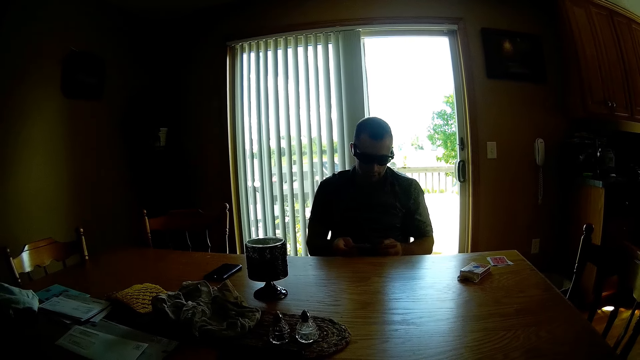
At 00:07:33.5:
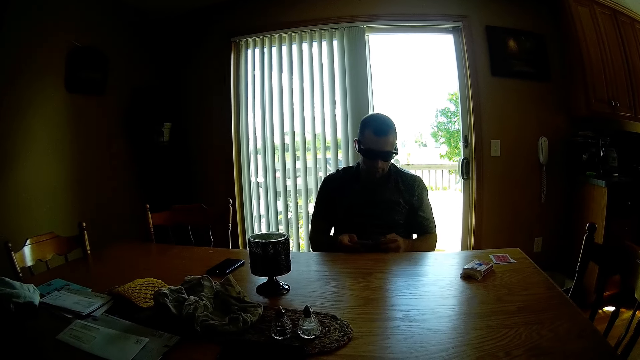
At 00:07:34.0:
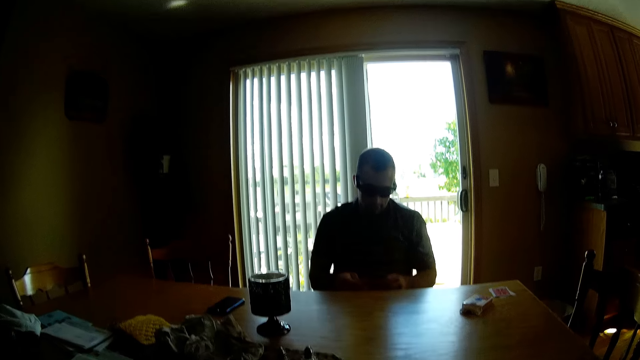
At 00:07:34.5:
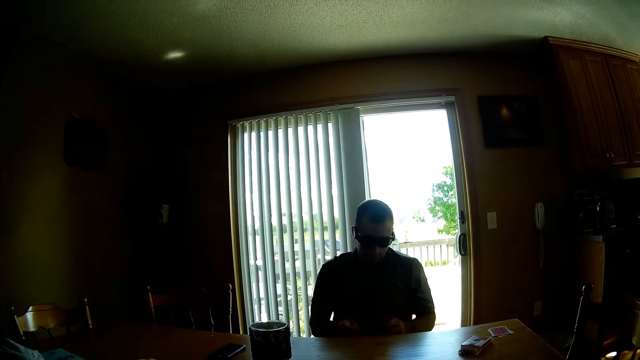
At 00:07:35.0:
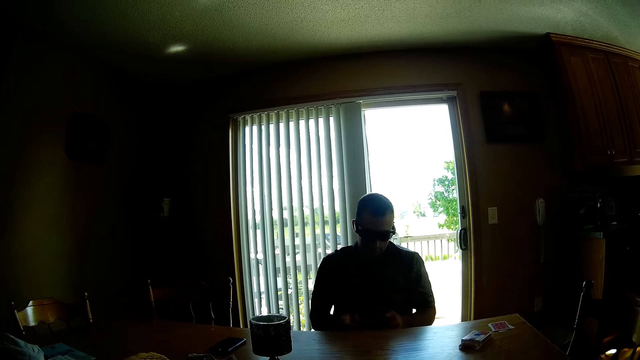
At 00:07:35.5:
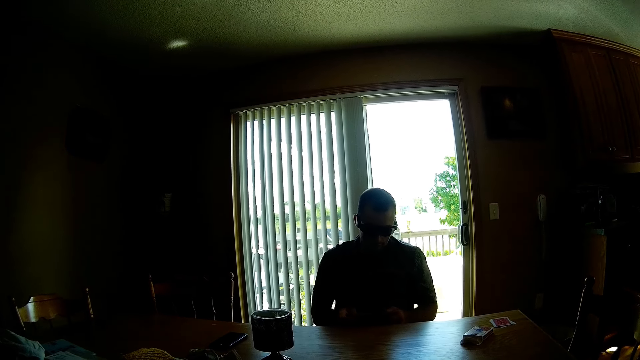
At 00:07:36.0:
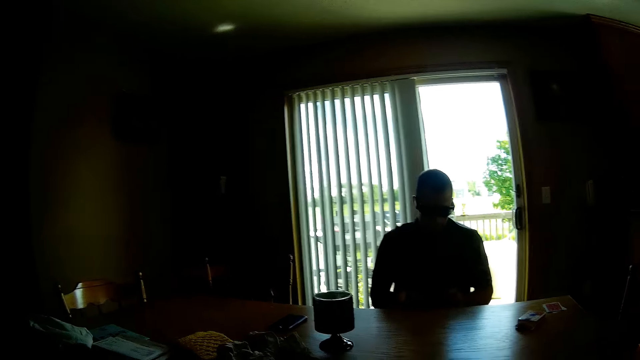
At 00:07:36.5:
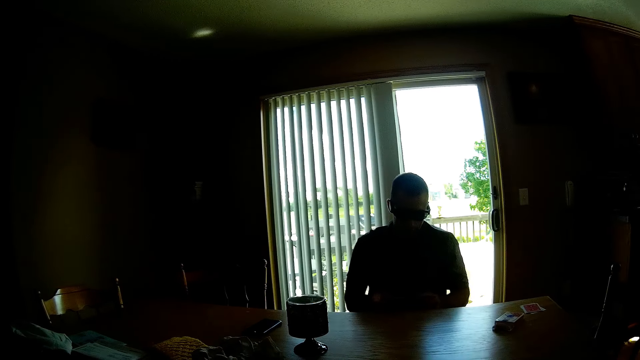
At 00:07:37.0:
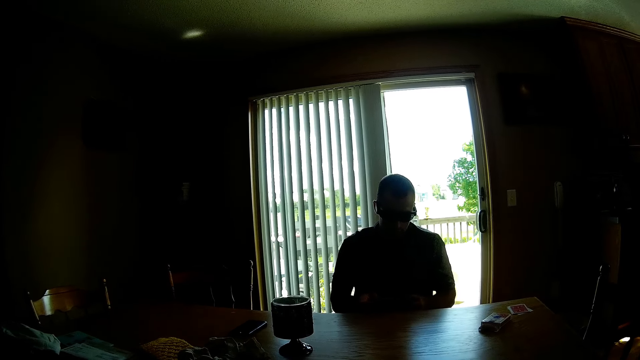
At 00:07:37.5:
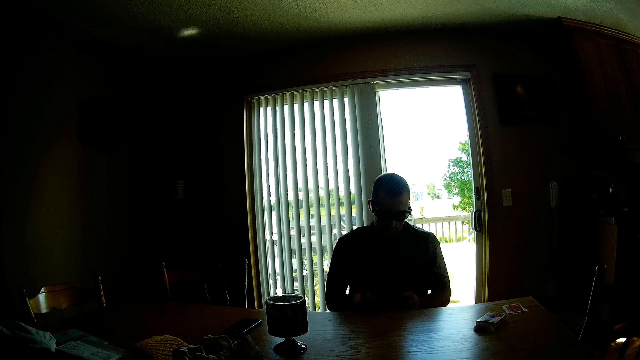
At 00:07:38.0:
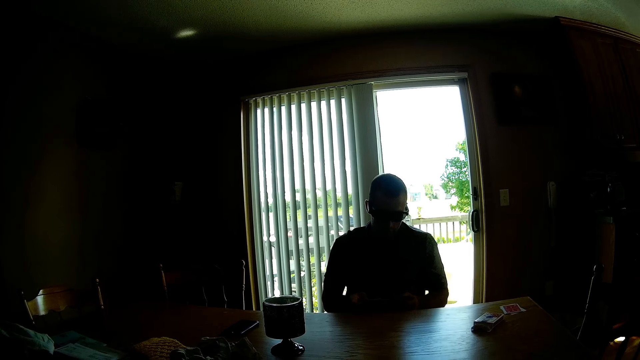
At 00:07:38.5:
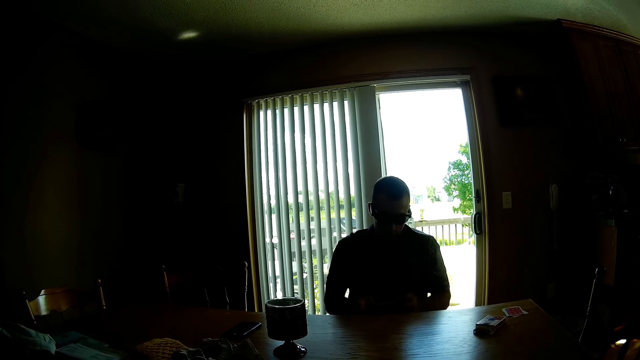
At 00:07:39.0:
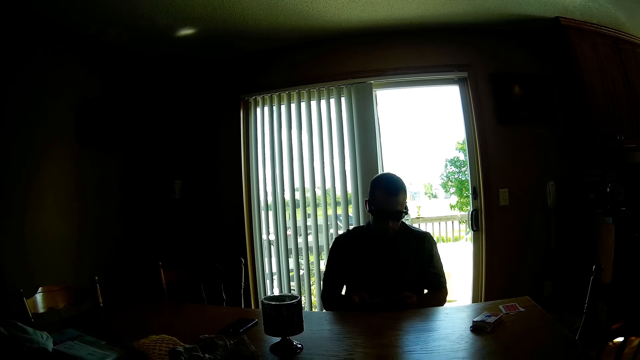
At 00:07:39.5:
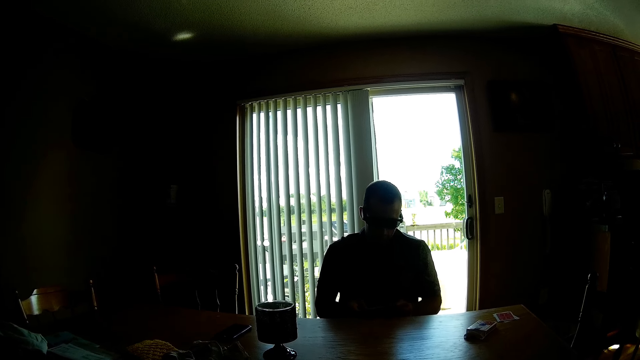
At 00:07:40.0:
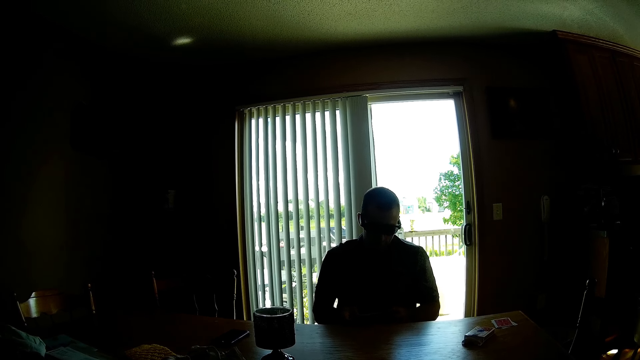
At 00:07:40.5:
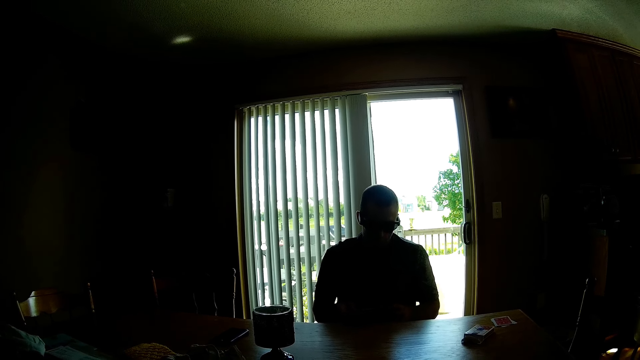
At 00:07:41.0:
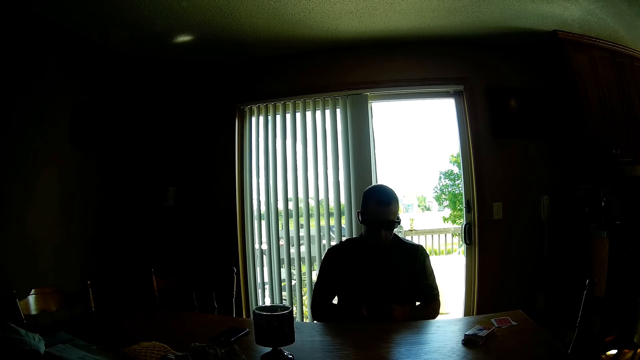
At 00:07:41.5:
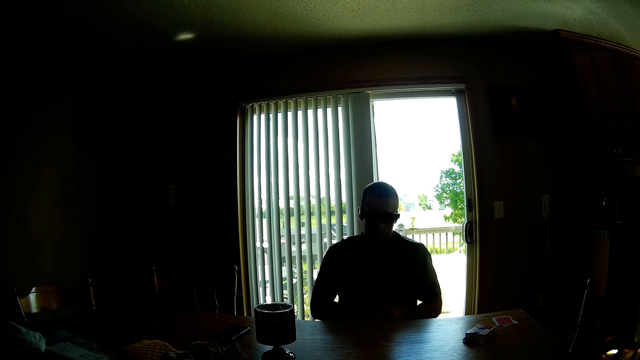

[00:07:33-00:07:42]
The camera wearer interacts with a man.

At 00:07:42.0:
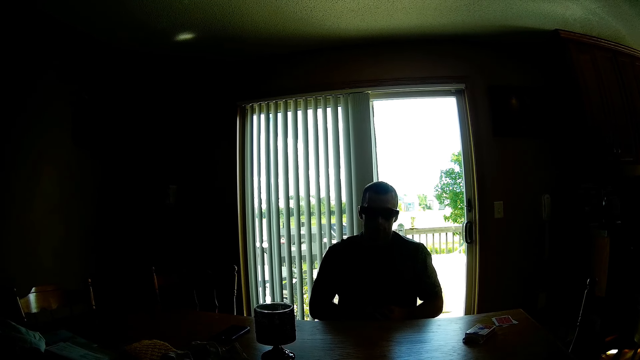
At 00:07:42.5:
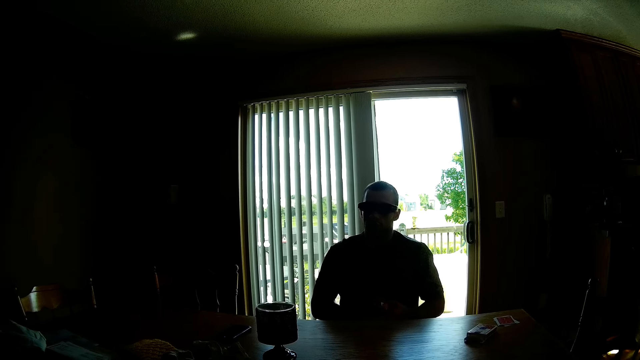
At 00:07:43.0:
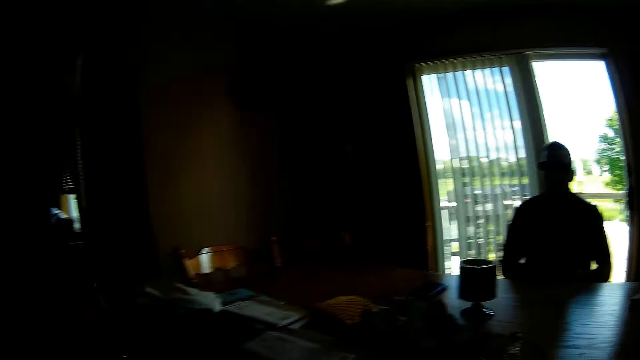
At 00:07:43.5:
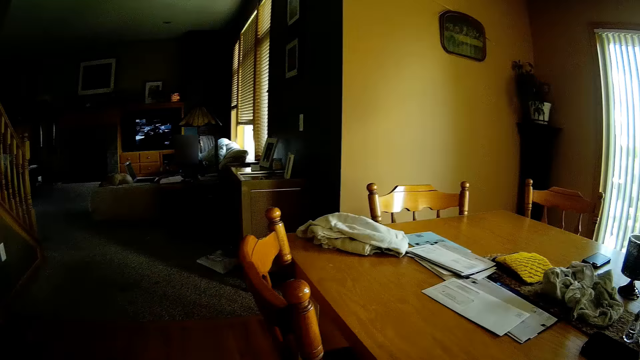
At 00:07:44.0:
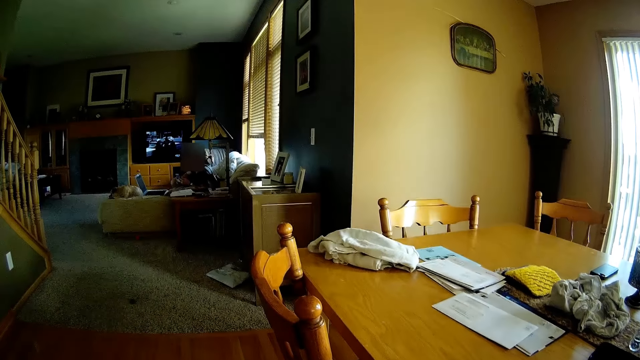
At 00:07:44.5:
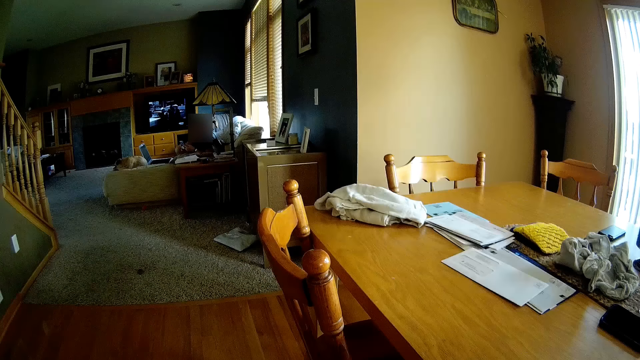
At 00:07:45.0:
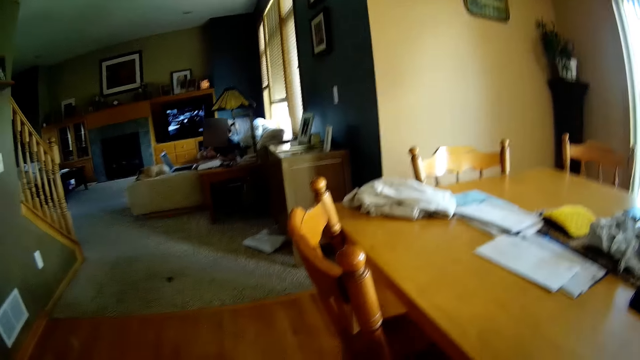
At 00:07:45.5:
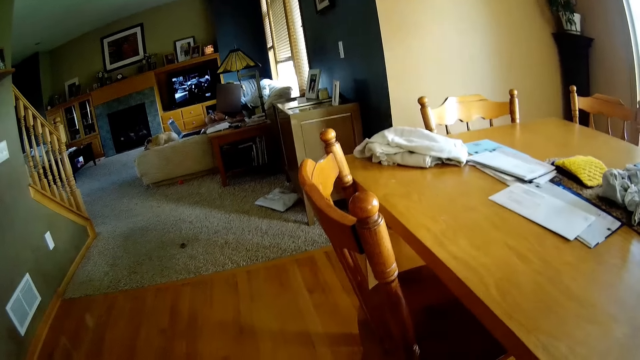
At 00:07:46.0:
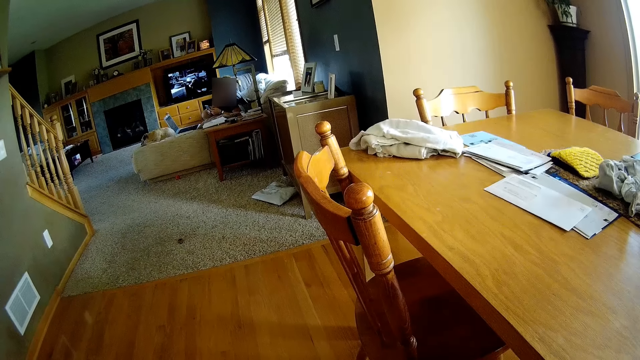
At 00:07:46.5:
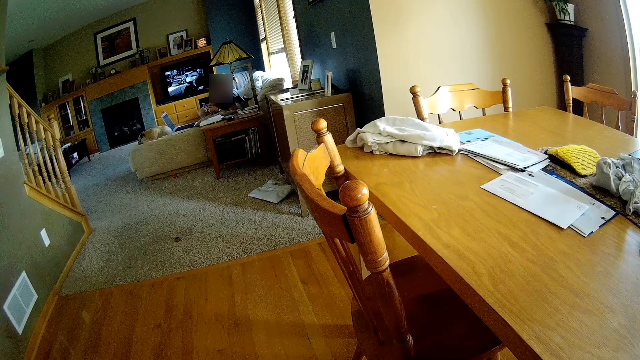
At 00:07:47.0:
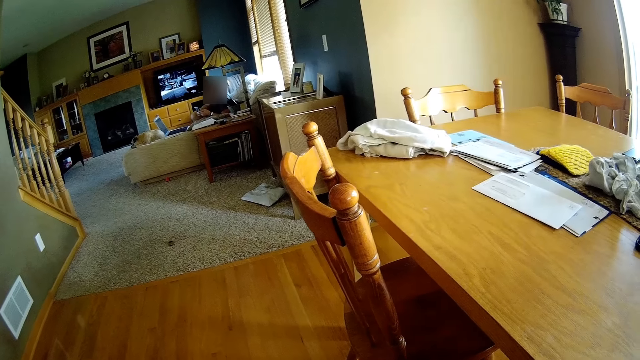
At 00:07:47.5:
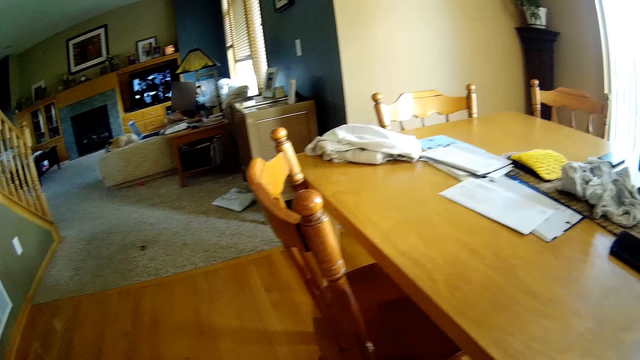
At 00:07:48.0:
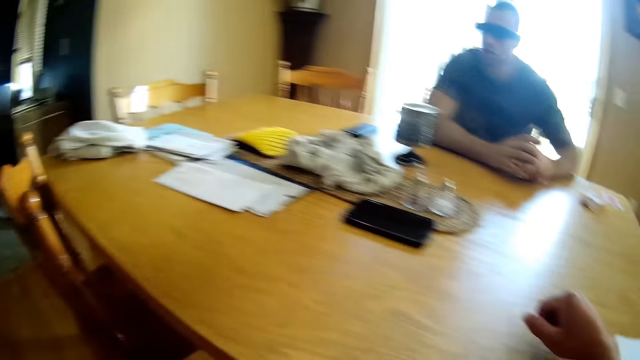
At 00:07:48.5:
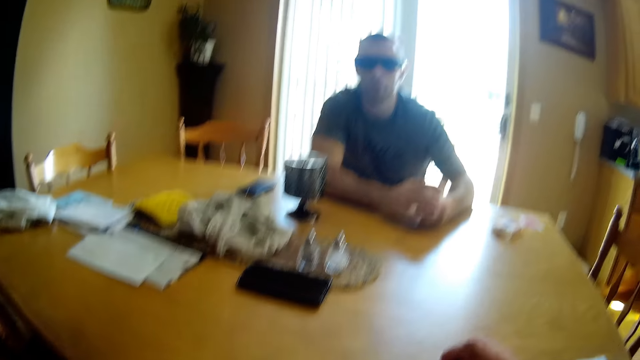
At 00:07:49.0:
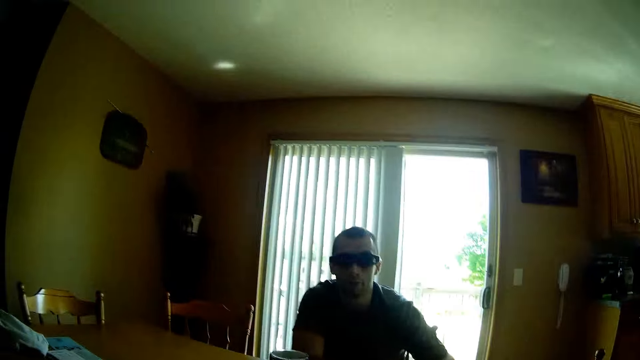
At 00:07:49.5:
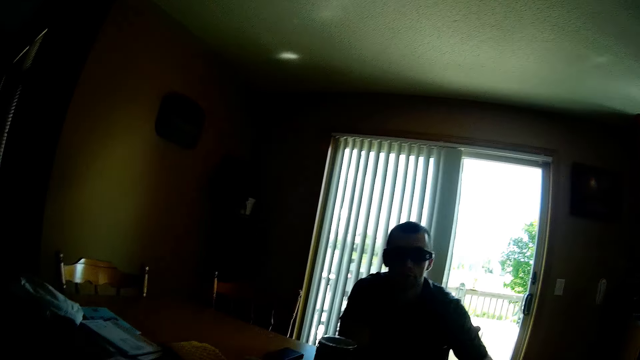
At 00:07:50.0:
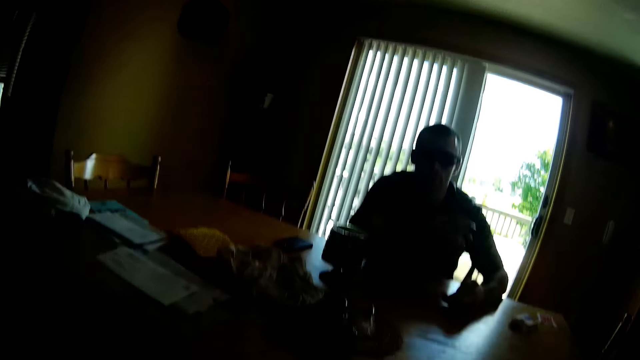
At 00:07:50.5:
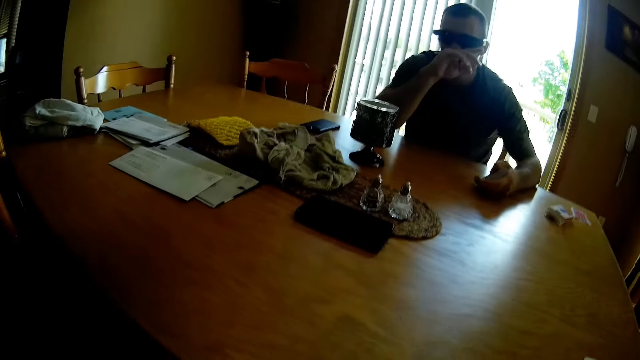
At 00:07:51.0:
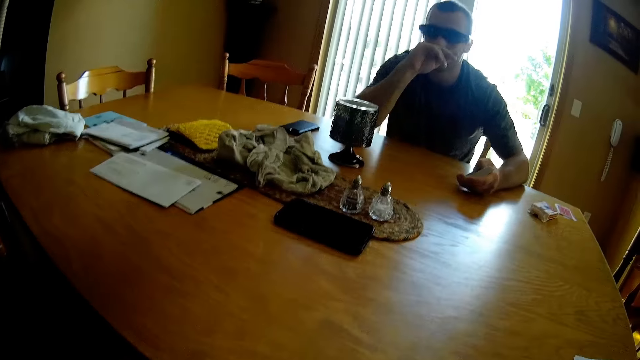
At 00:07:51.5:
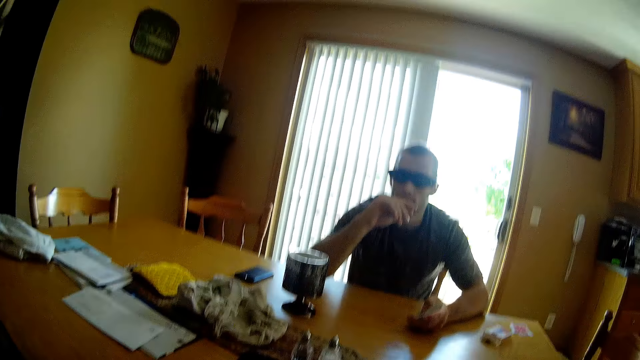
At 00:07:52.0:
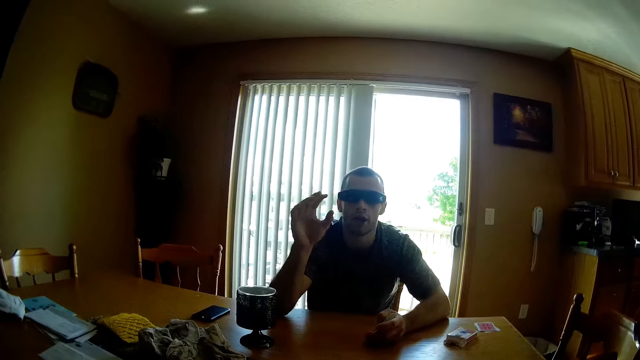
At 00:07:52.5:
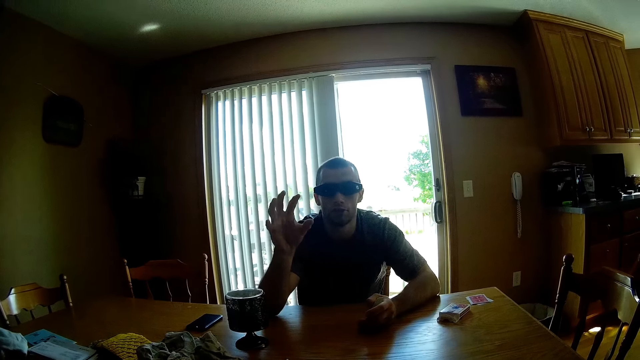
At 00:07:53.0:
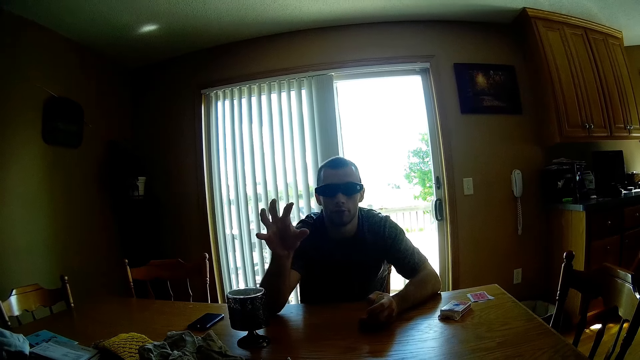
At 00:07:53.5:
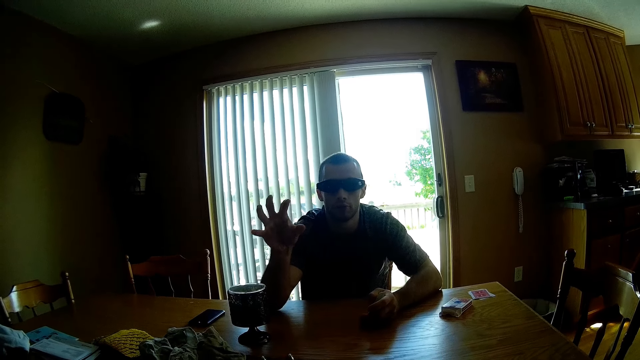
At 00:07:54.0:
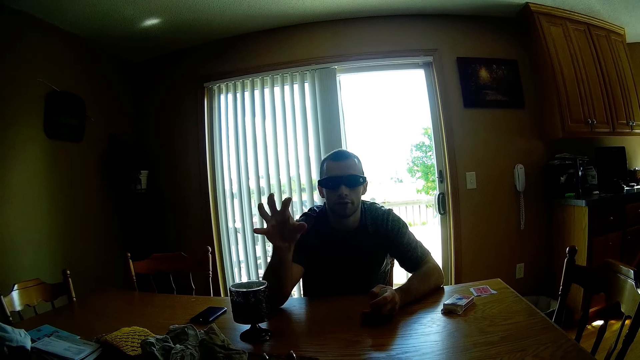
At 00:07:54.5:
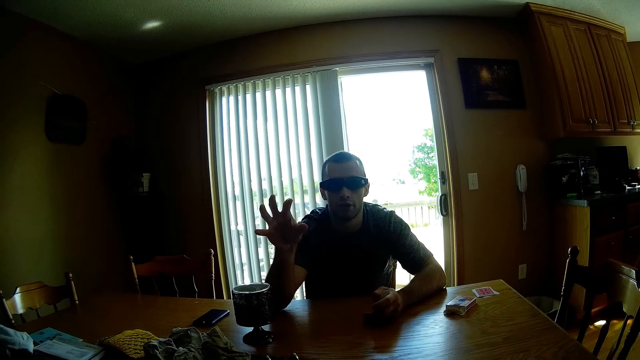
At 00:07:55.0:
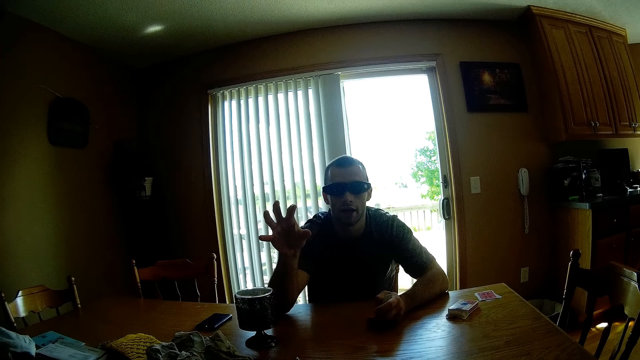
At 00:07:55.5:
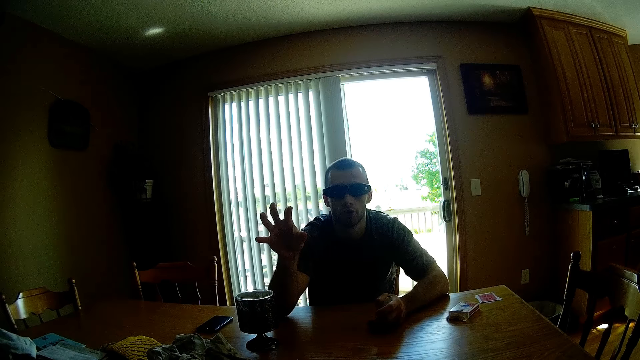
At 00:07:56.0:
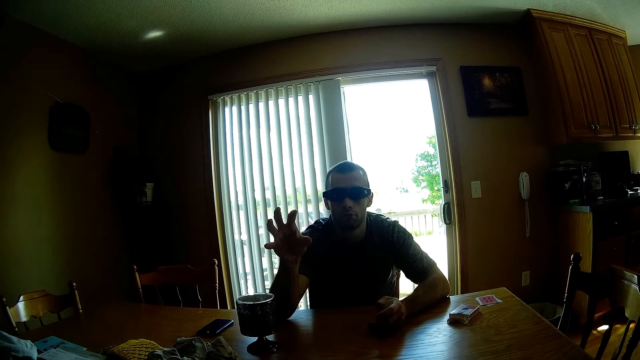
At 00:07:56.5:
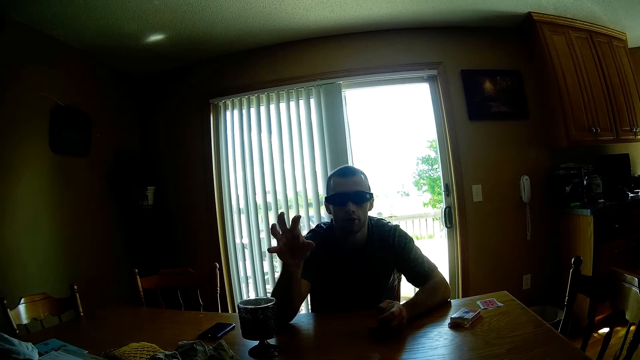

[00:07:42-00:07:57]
The camera wearer looks around. A lady operates a phone. The camera wearer interacts with a man. The man touches his mouth and sways the hand.
